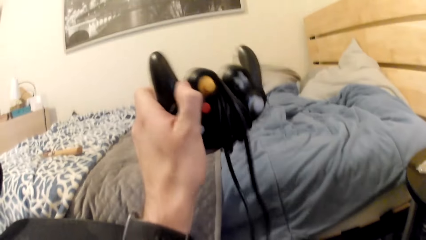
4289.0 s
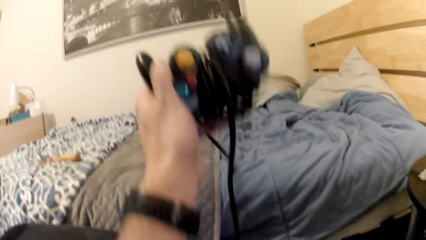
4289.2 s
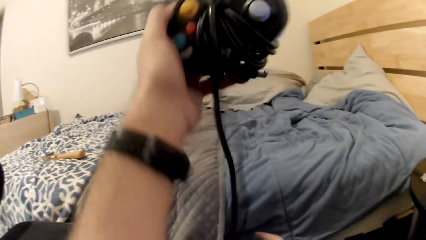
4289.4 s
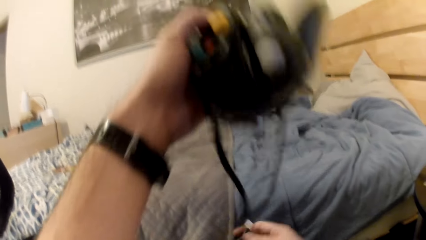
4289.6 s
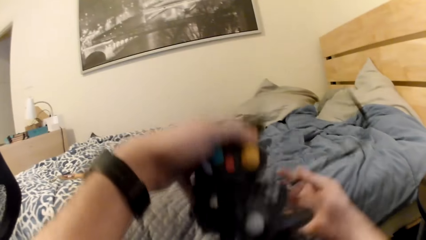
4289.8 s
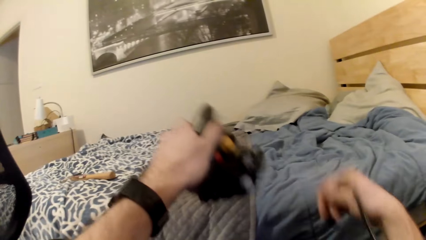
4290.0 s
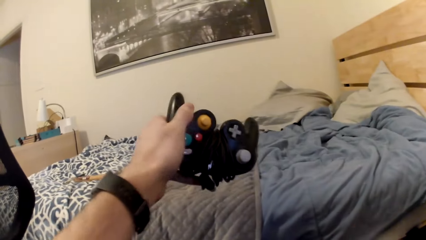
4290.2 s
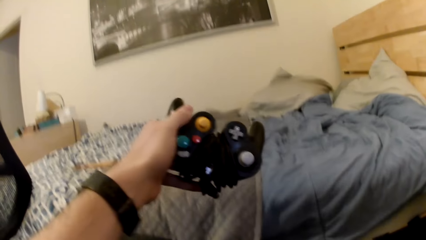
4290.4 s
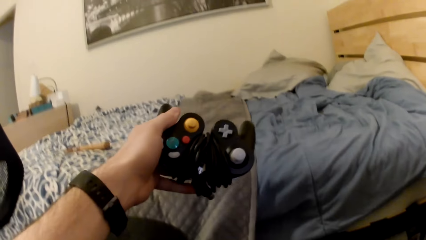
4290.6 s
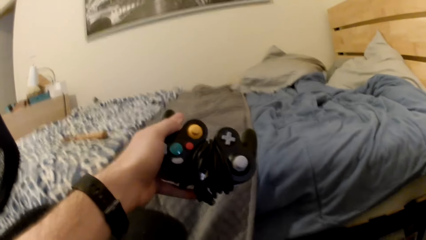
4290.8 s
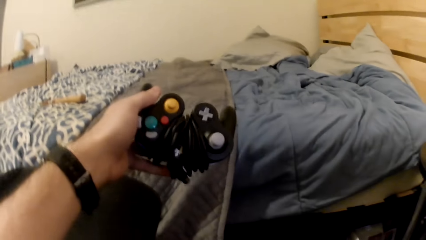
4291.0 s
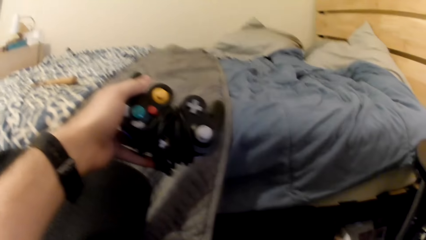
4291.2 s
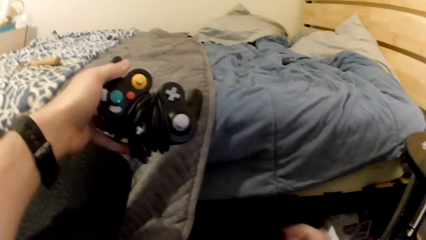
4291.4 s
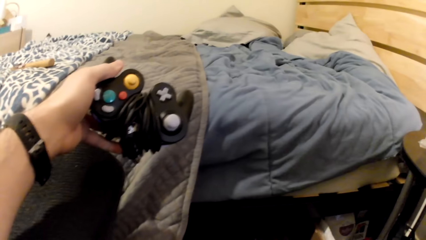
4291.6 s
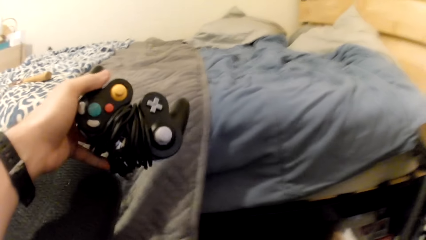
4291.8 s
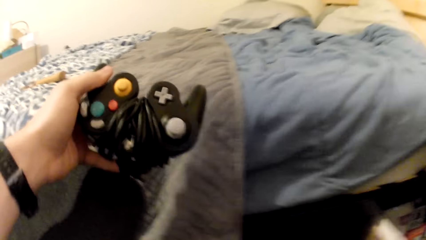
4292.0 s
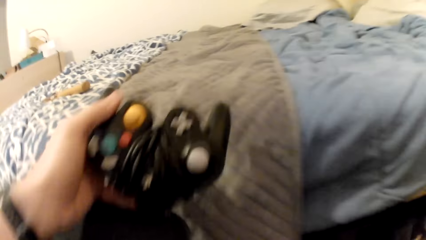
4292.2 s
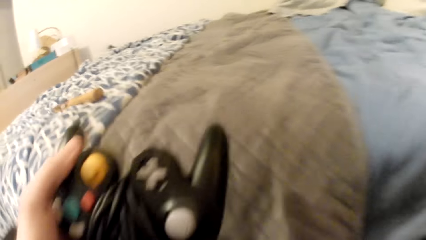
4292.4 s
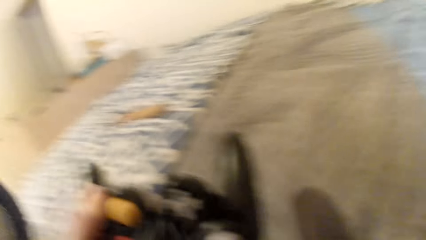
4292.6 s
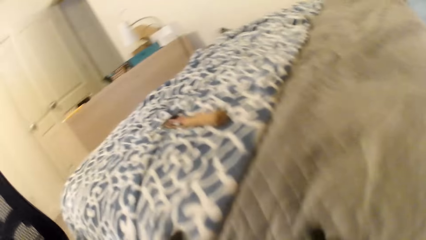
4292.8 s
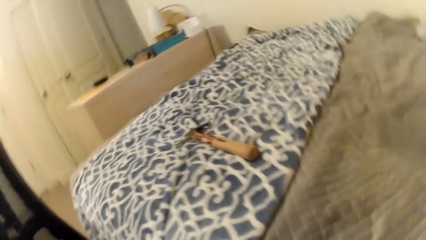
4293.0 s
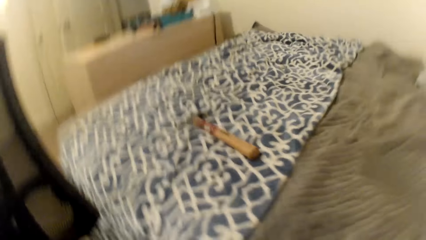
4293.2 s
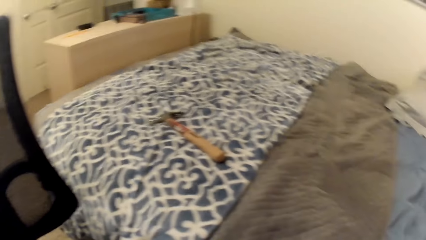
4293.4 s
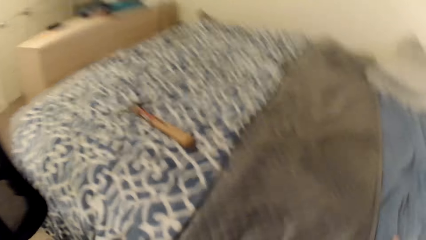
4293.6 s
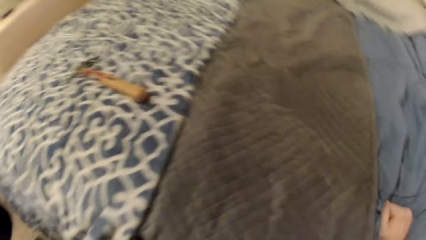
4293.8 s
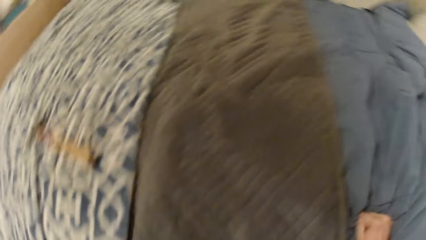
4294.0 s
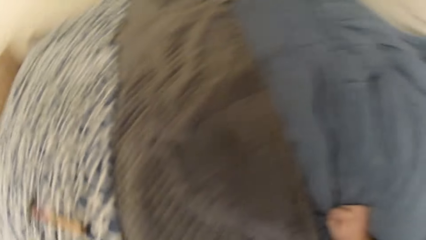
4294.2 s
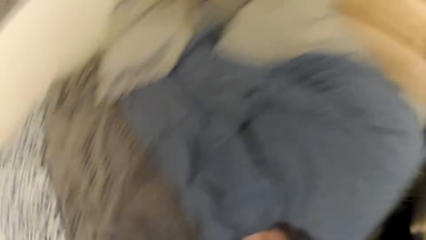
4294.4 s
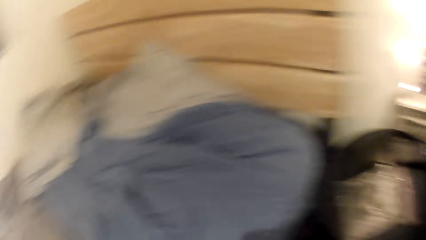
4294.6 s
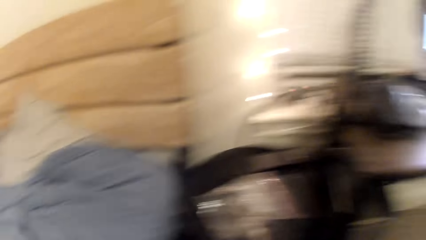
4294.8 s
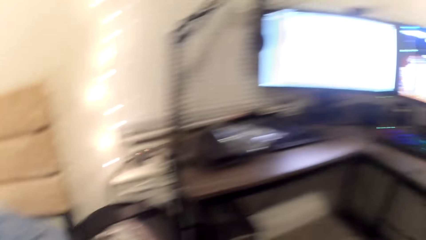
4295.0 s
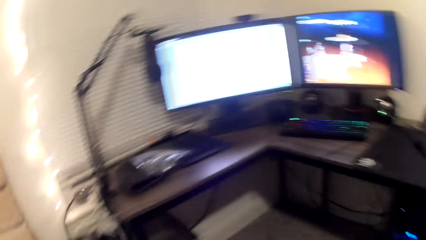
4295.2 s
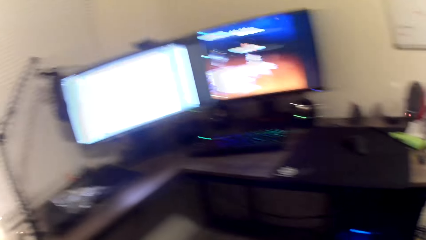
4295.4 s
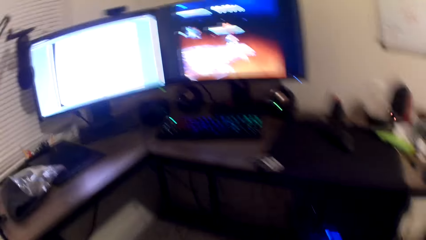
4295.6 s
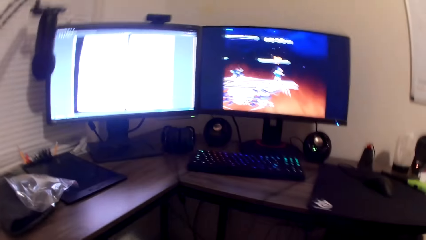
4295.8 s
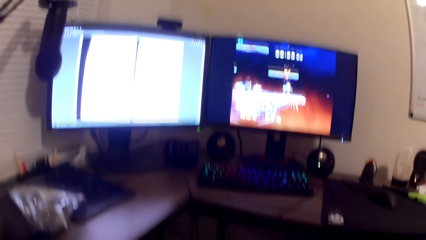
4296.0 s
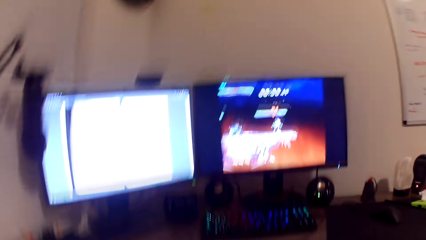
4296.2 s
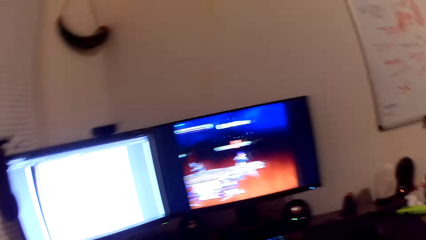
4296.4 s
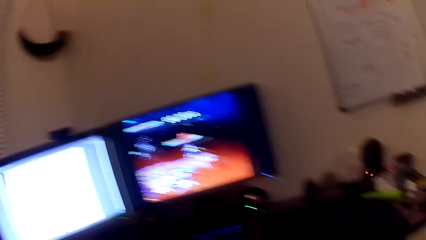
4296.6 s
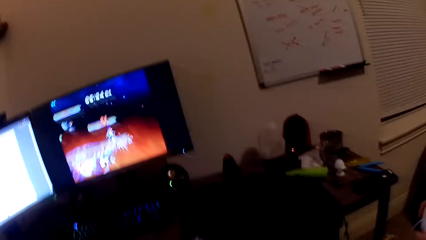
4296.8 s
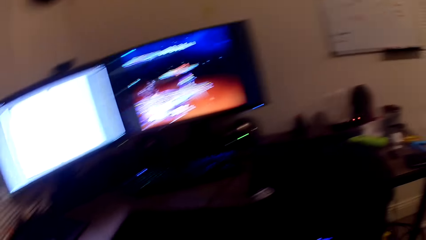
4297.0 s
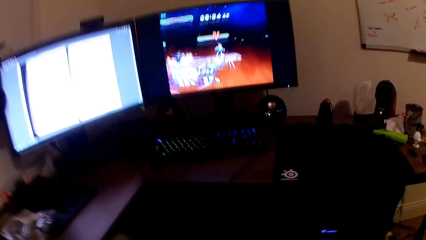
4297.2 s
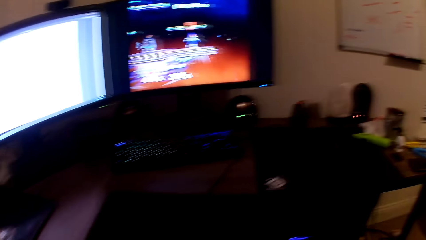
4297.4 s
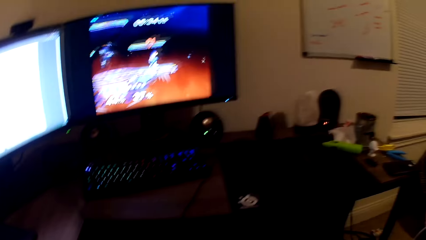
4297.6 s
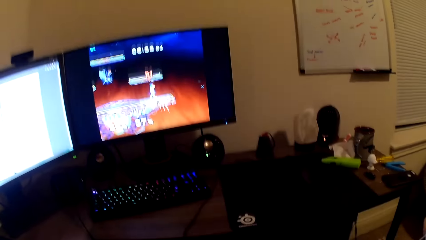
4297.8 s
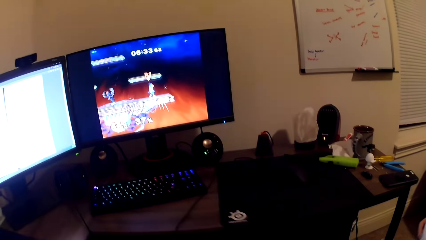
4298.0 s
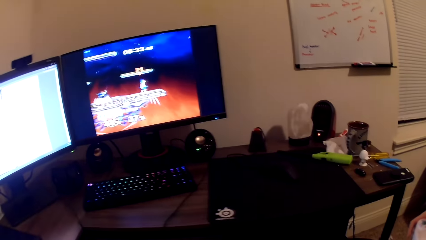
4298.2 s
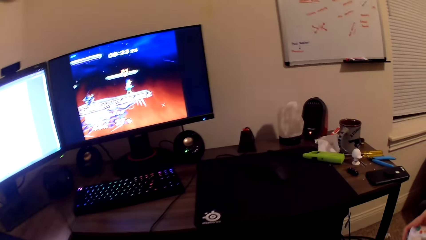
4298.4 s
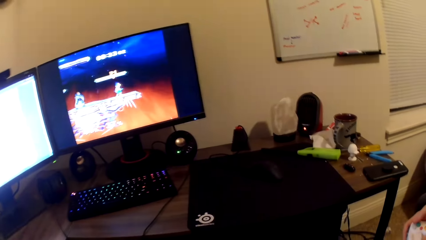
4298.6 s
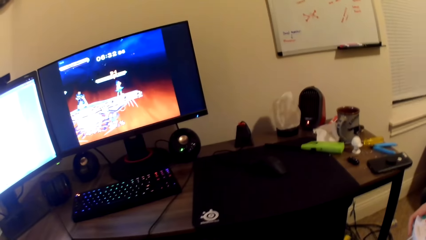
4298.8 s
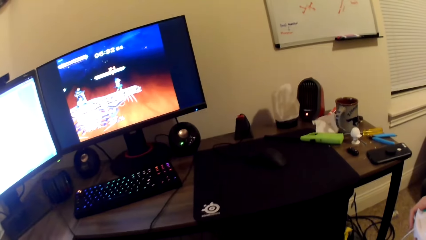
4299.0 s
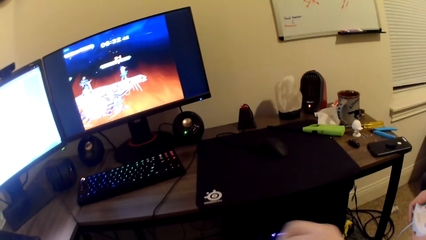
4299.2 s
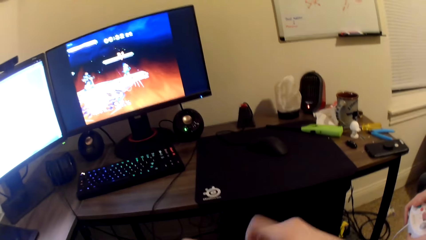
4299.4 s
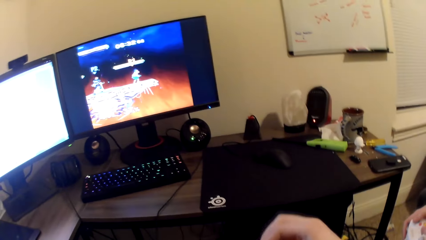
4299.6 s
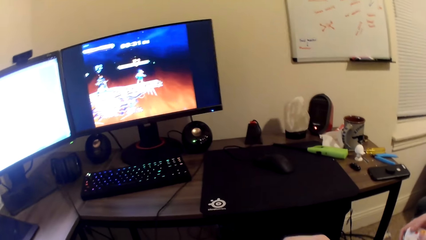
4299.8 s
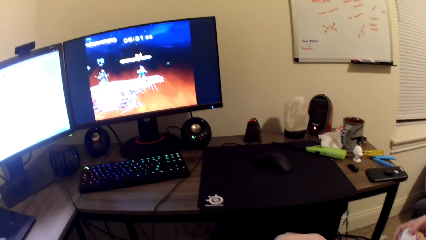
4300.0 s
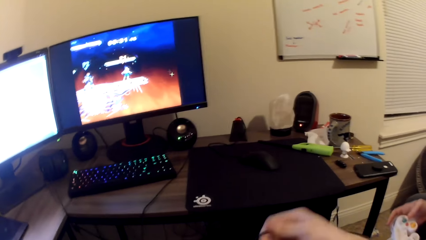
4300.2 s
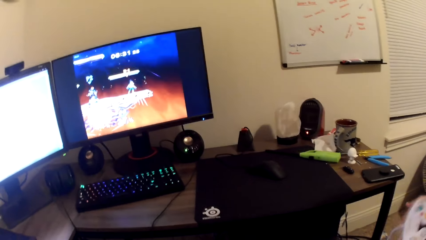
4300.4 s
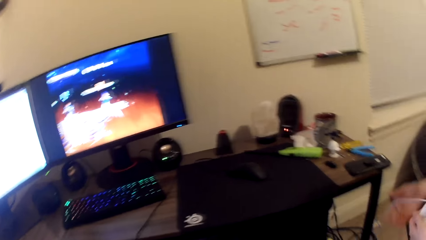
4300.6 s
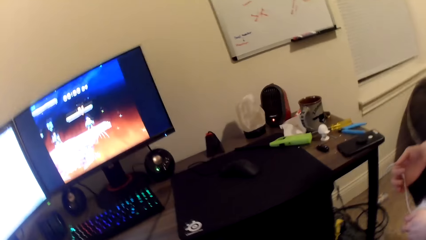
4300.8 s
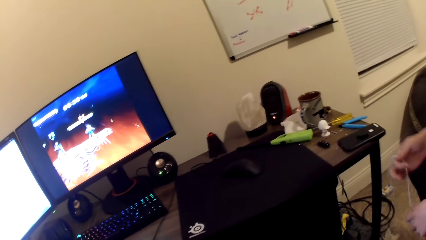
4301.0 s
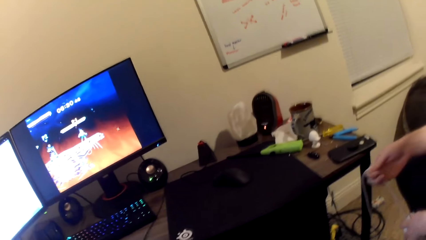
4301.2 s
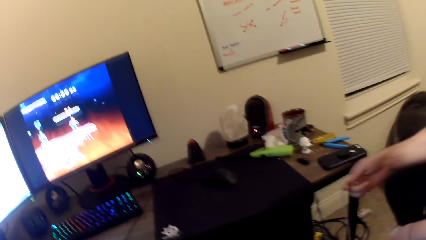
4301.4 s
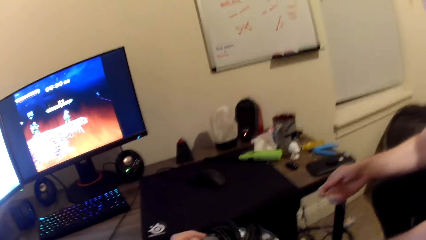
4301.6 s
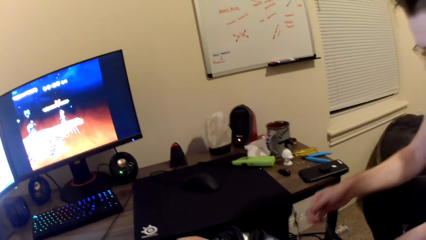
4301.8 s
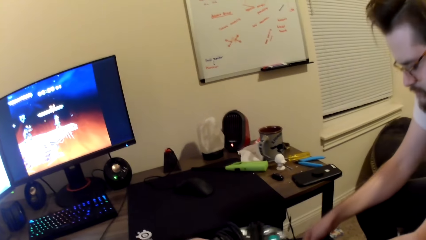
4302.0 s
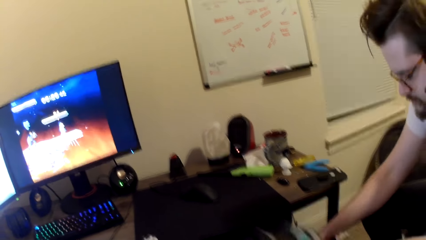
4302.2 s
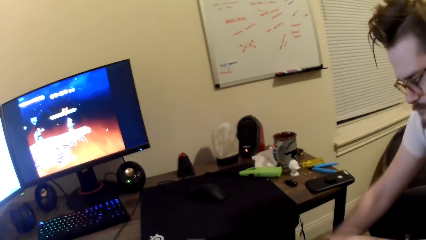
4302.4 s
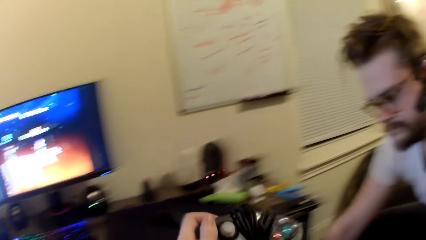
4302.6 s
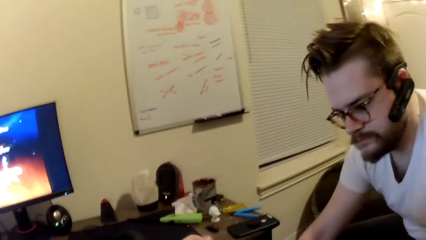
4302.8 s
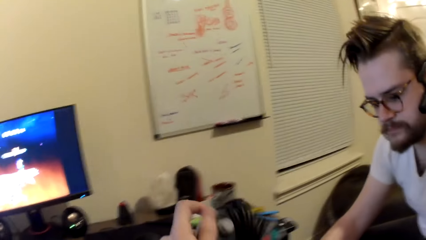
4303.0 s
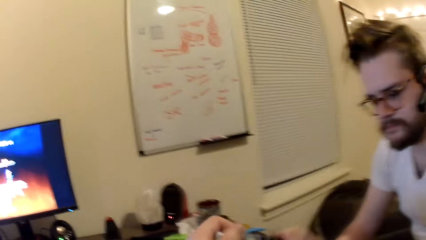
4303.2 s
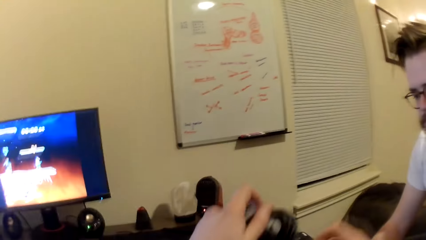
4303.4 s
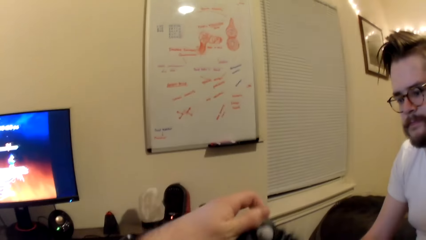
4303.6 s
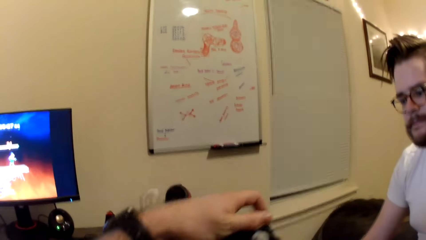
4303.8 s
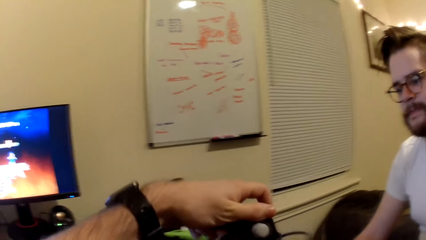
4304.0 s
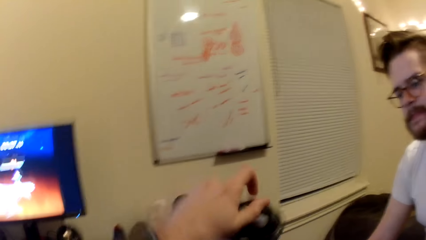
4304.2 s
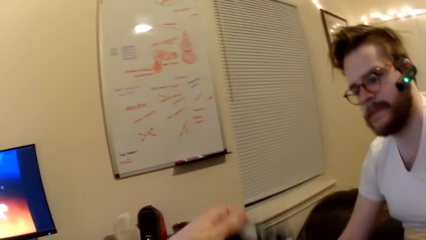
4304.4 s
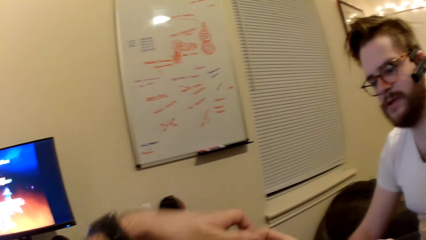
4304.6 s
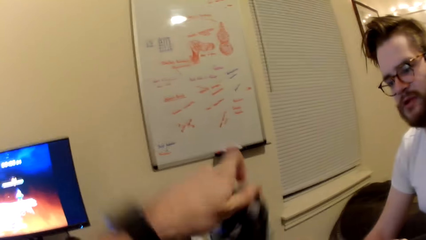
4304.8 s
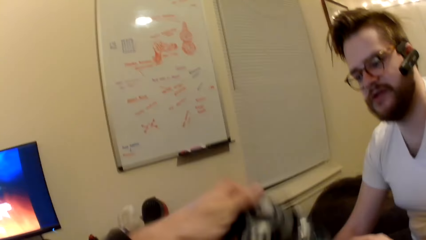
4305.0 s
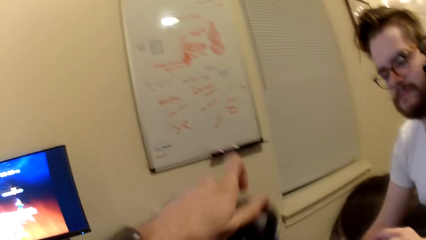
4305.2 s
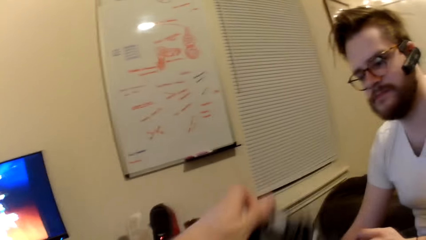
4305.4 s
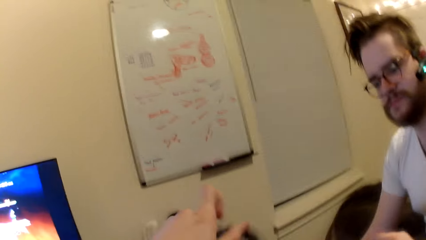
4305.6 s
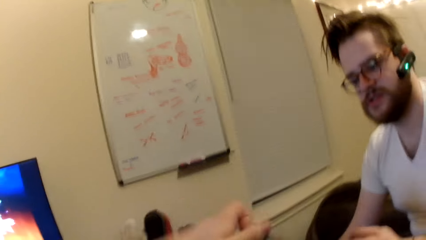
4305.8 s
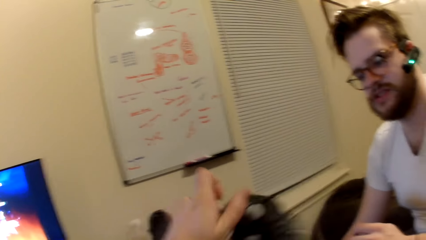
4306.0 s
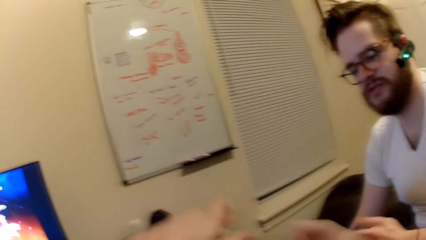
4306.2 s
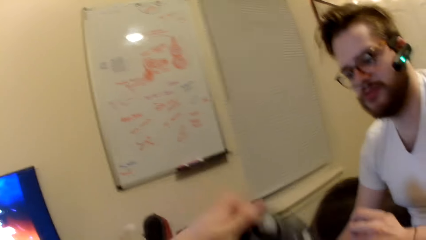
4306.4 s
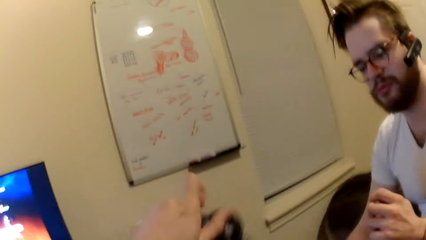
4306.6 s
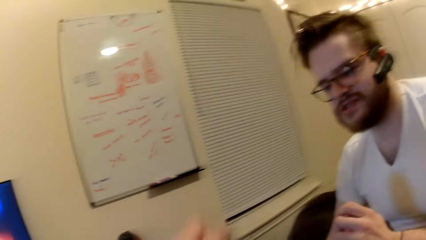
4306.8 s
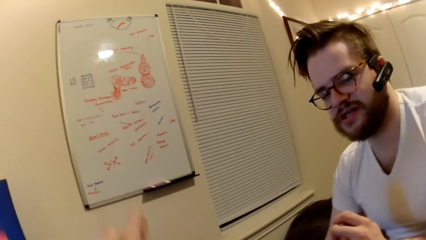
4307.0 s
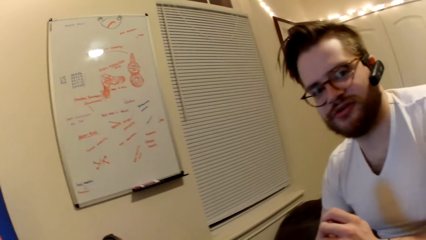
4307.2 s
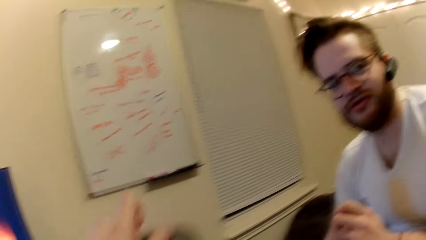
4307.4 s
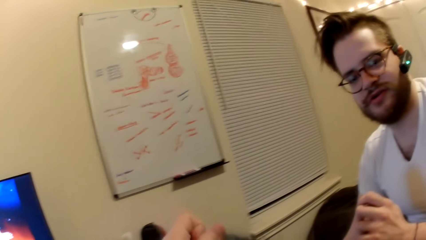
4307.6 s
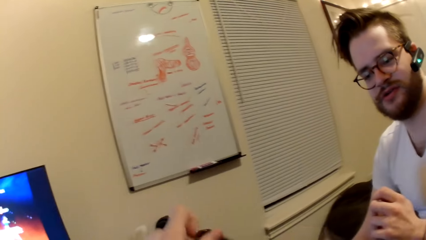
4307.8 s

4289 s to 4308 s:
The camera wearer picks up a PlayStation controller. He removes a wire from the black console with his right hand. He places the cable on the drawer. He turns around the room. A man holds the white game console. The man adjusts the wire of the white game console with his right hand. The camera wearer dangles the black game console before the man with his left hand. The man stares at the camera wearer. The camera wearer unfolds the cable.
